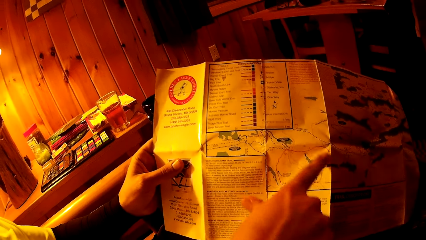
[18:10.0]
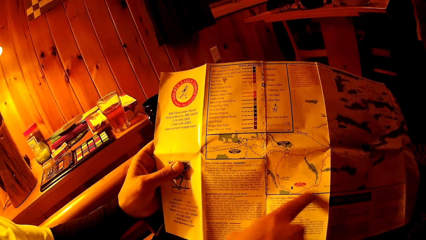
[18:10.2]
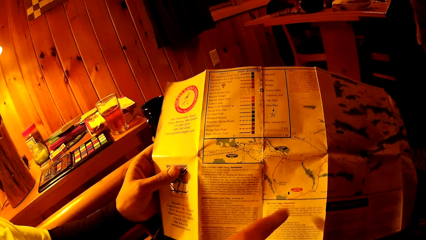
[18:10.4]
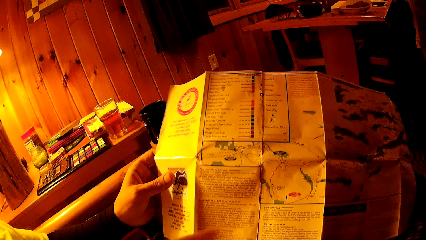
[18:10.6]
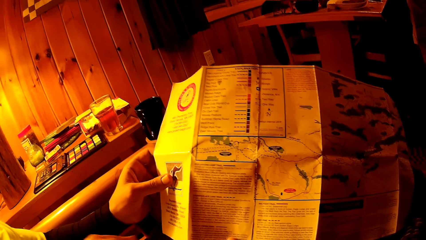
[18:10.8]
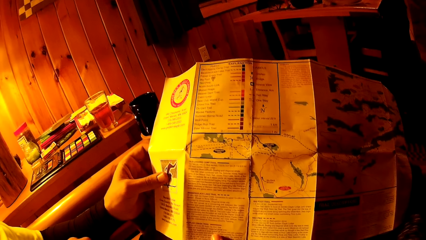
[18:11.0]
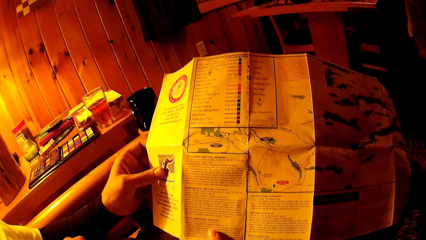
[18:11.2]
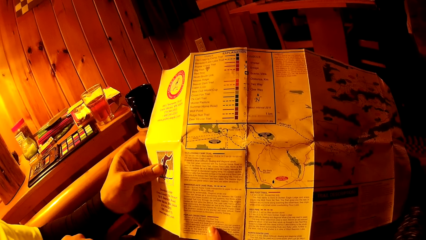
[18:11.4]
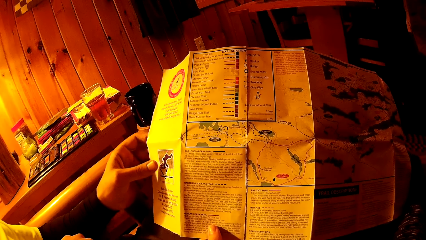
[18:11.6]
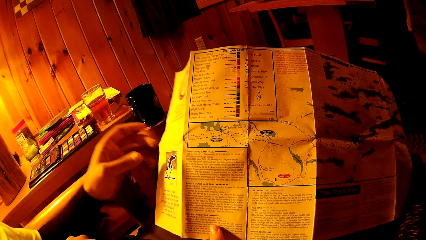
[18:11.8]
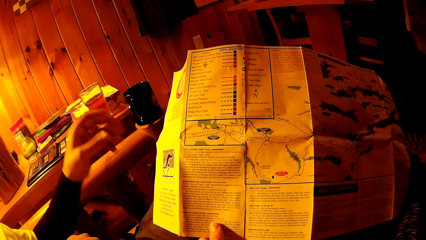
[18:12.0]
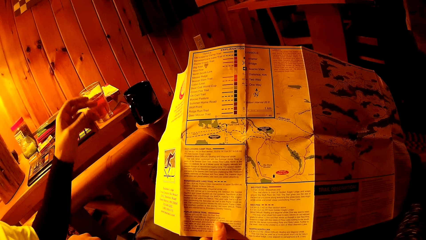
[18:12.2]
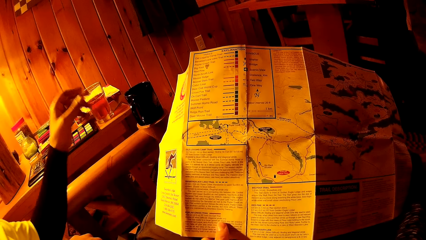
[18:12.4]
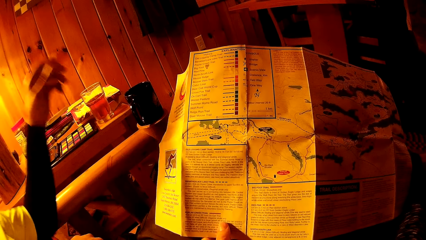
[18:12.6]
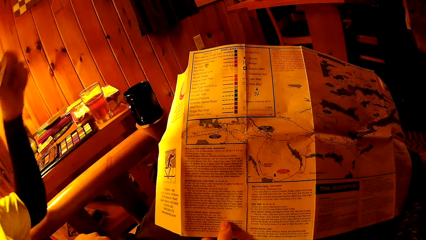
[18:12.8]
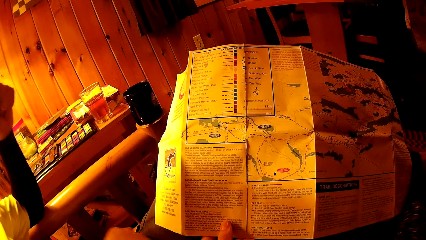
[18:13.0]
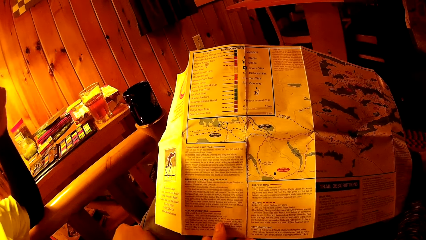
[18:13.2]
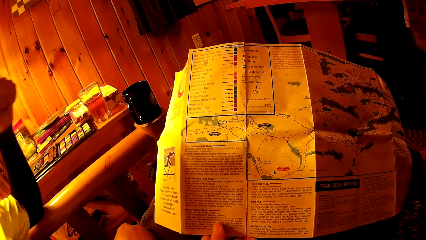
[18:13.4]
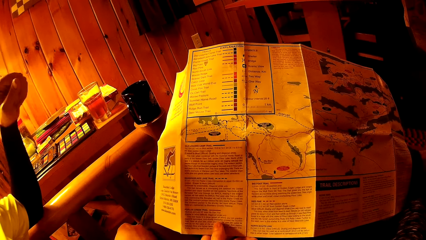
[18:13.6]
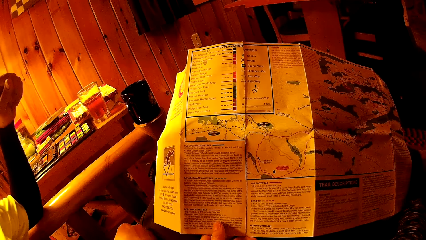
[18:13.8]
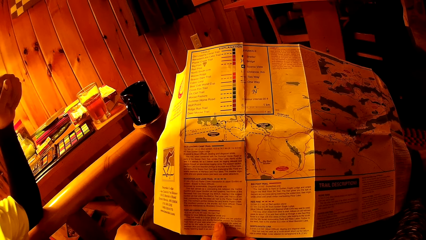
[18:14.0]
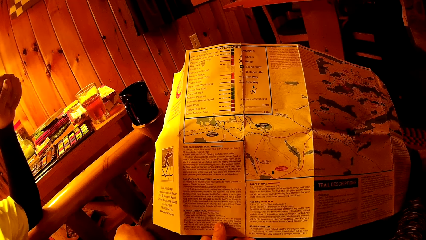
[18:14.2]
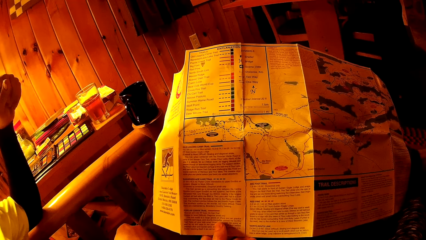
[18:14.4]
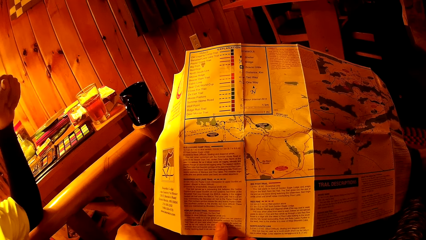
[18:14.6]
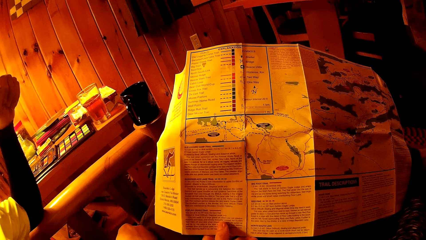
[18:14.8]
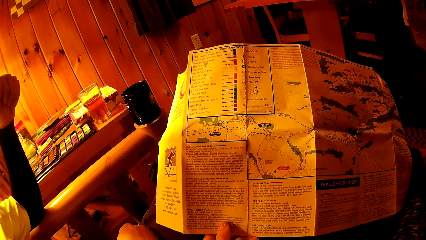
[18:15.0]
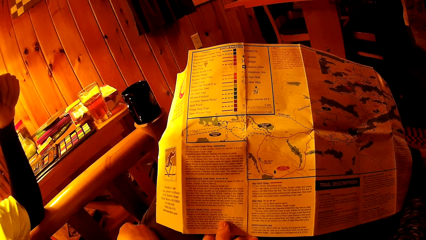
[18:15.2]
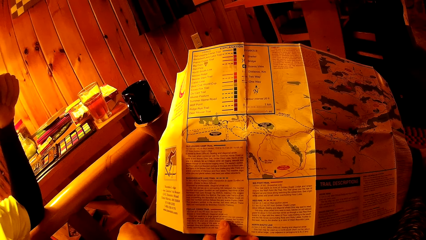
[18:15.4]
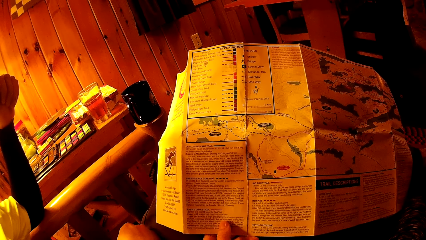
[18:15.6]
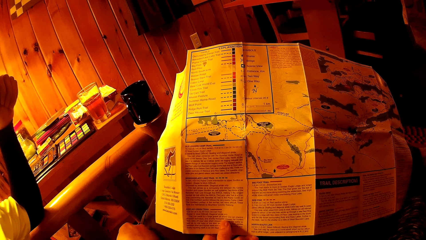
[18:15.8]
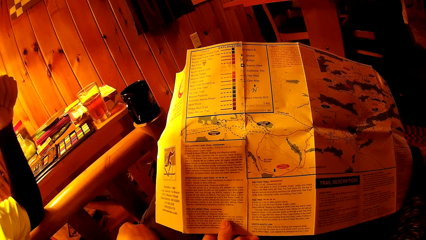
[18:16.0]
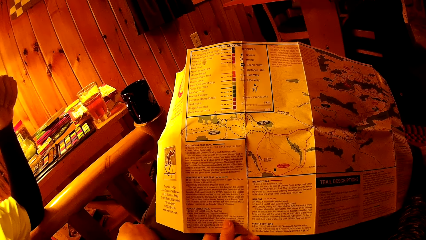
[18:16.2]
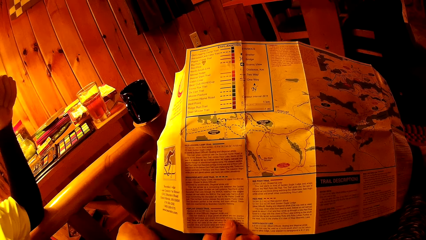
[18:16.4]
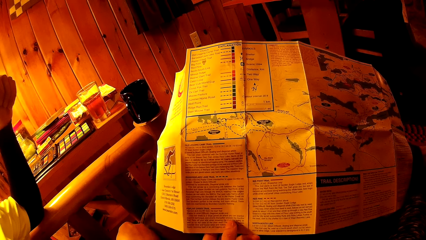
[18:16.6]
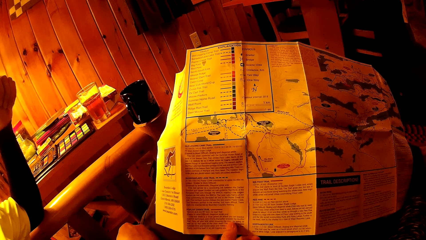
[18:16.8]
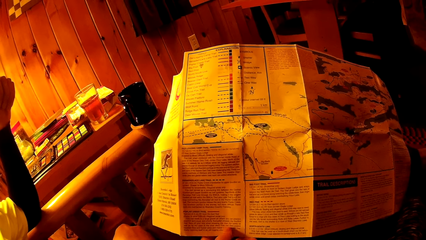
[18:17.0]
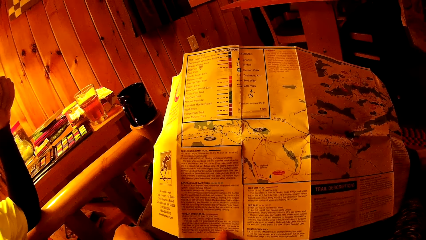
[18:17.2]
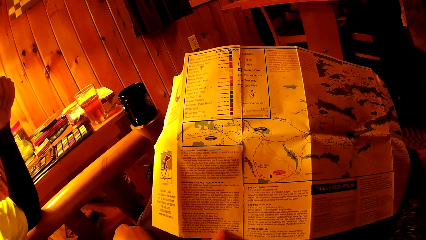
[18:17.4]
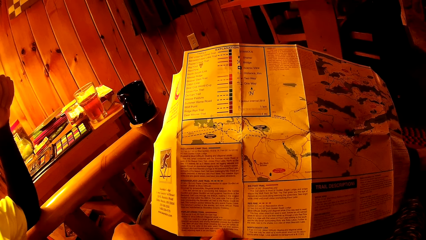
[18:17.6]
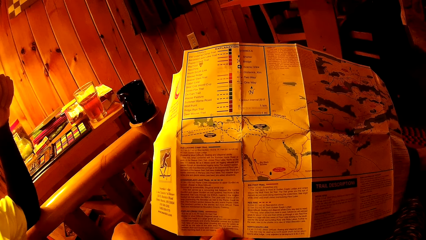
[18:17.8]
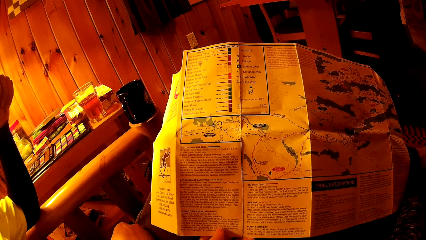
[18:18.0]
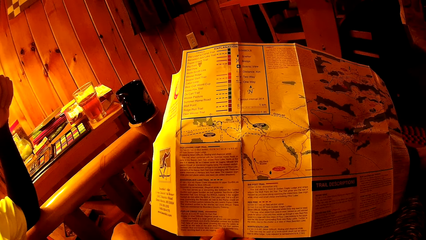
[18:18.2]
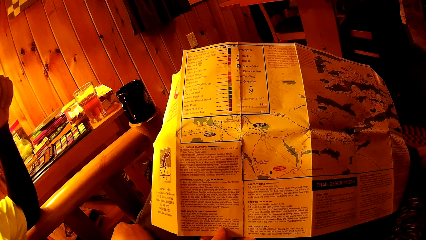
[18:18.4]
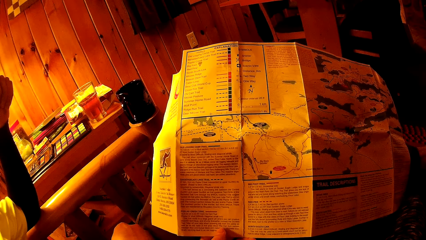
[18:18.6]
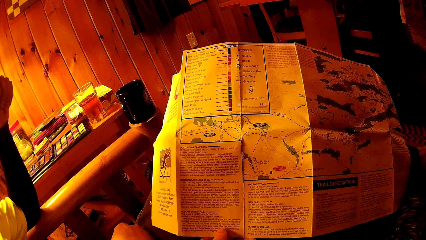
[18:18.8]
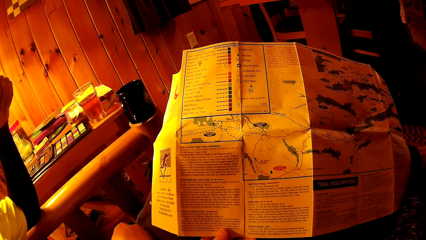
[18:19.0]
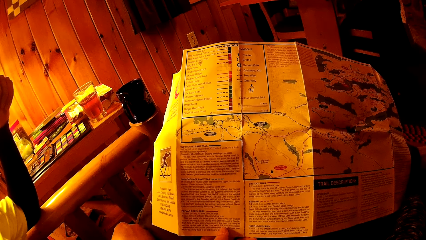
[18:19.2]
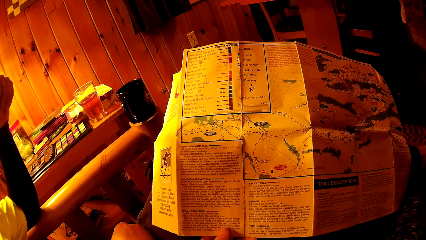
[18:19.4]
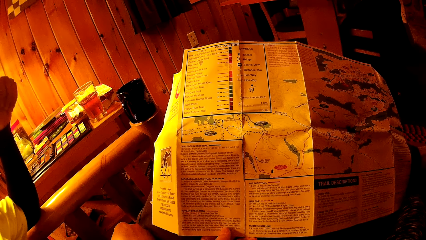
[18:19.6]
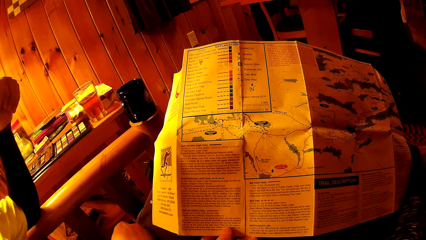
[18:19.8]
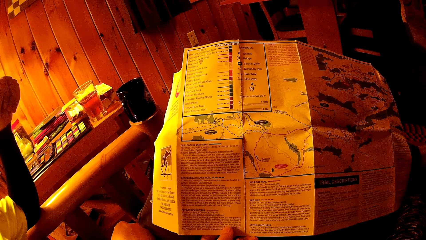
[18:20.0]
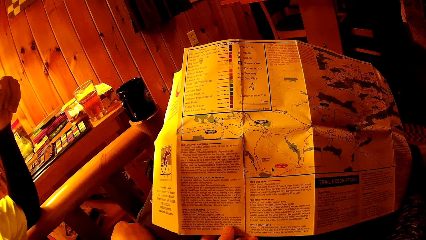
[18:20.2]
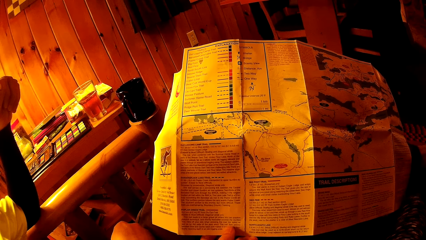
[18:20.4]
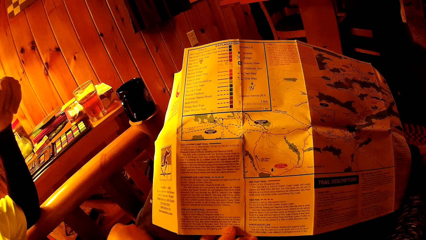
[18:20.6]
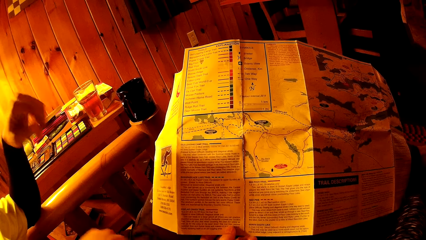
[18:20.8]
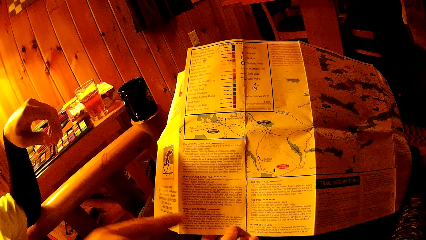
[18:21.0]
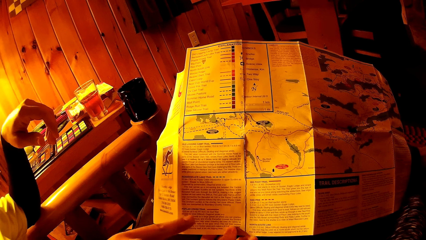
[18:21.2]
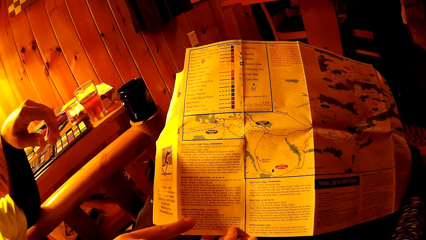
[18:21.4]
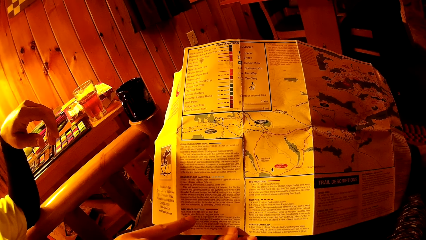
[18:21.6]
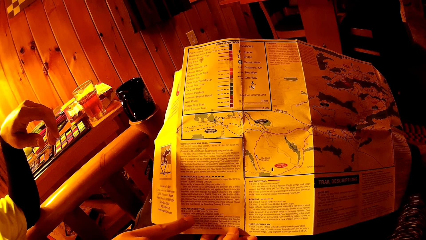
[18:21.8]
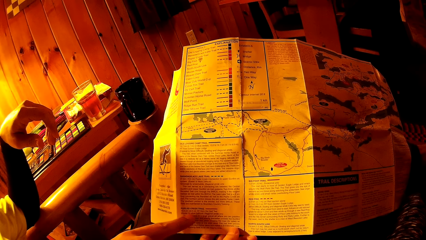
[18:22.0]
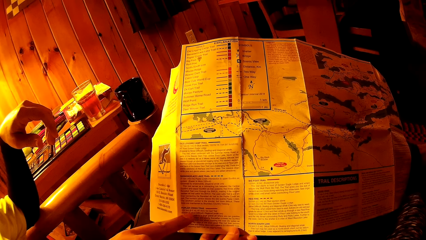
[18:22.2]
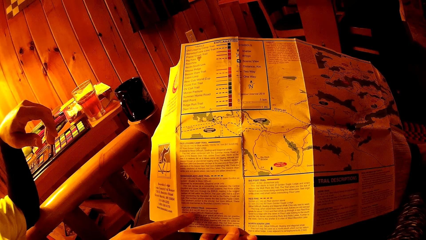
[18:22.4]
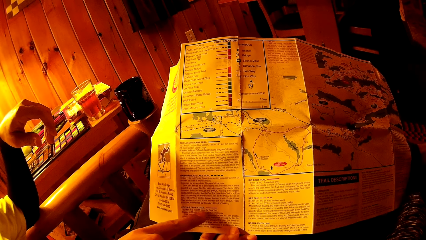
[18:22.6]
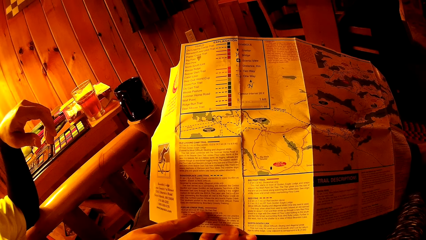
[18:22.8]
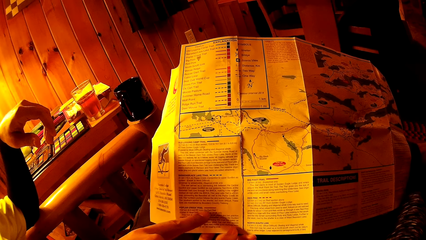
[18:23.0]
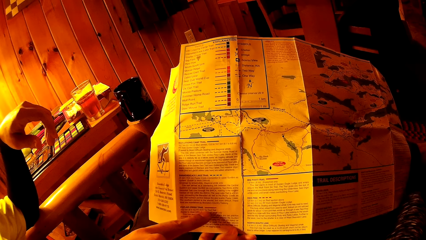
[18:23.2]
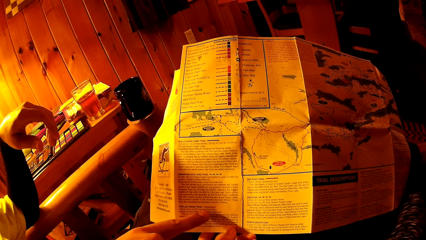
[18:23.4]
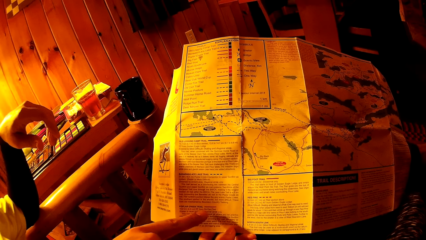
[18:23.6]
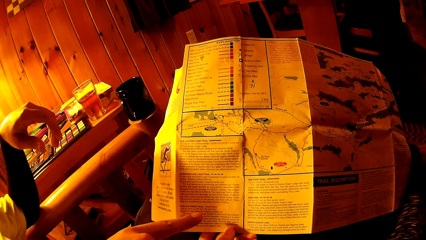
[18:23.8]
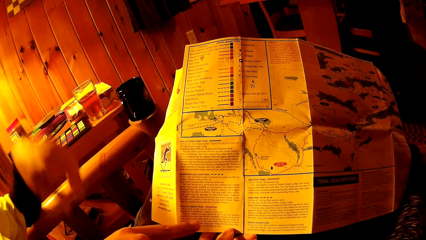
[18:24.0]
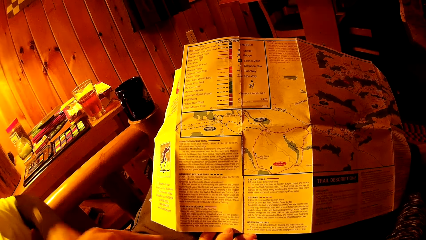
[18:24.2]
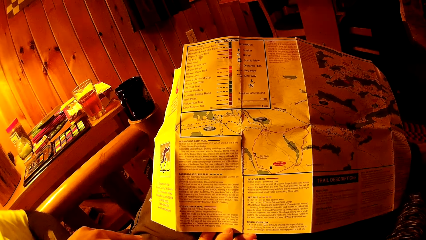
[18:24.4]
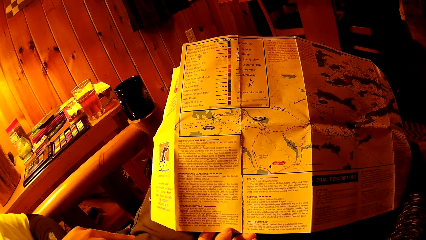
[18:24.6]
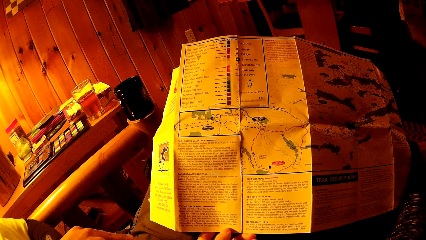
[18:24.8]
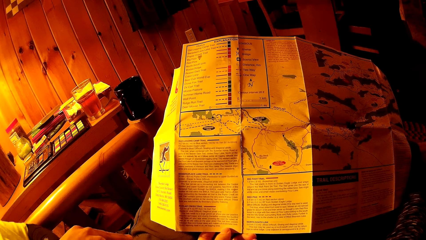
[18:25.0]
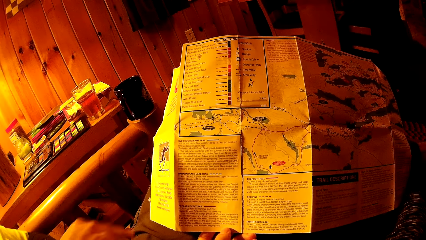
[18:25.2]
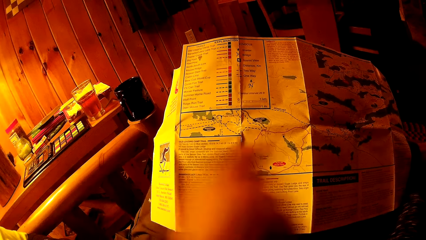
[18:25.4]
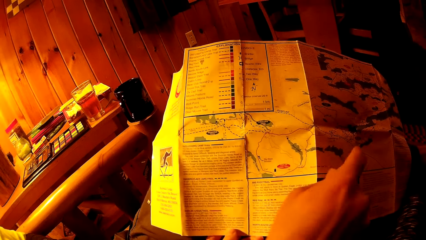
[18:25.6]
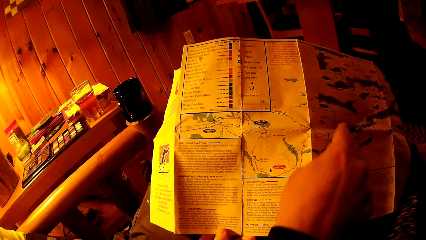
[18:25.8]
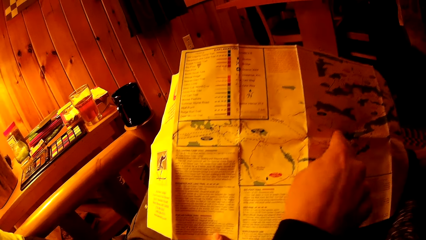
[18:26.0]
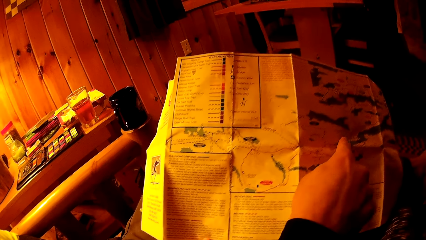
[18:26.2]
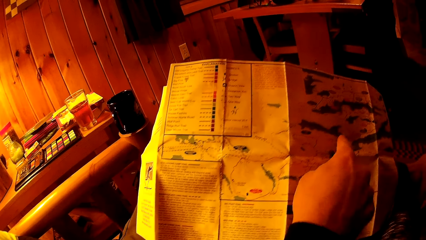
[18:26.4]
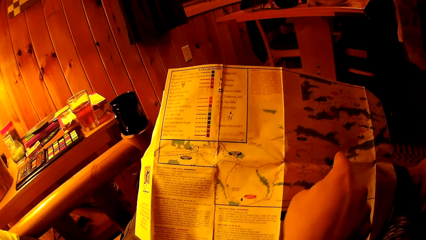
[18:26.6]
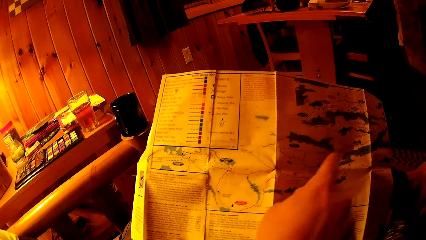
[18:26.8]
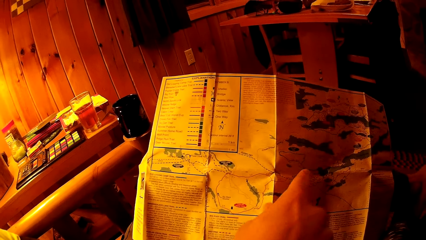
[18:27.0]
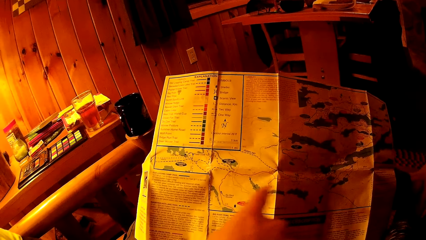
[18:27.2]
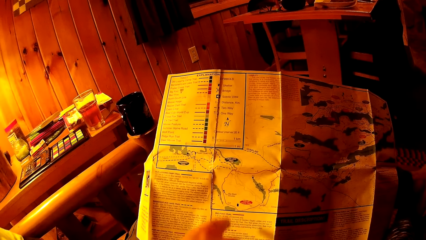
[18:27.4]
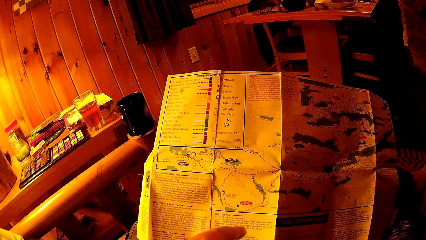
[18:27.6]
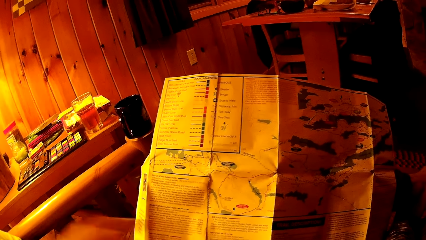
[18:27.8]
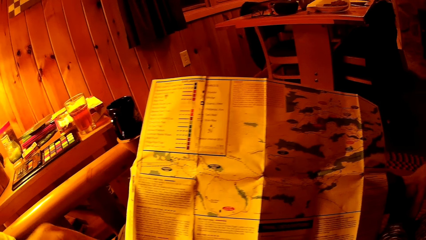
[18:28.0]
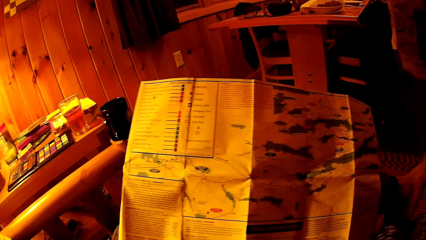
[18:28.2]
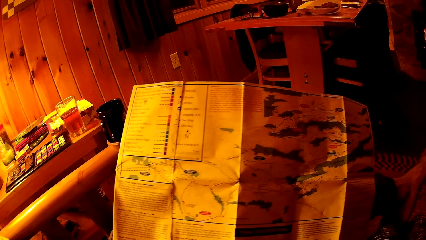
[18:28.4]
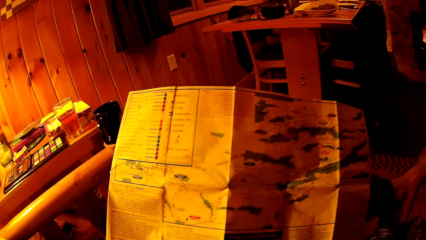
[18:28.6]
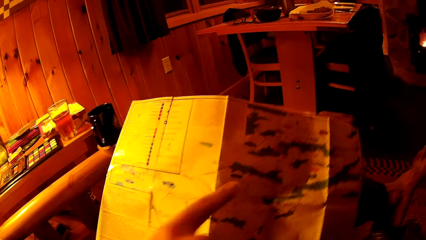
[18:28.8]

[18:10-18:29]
The man removes his left hand from the piece of paper on his lap. The man places his left elbow on the arm of the chair by the wall in the living room. The man touches the pamphlet with his right index finger. The man points at the paper.
